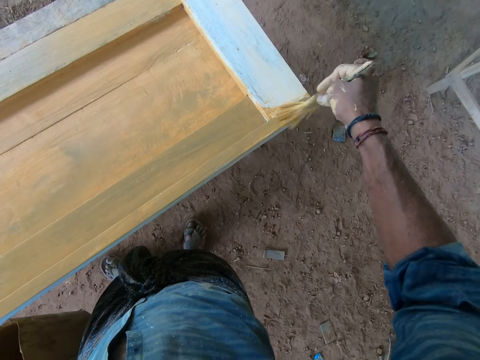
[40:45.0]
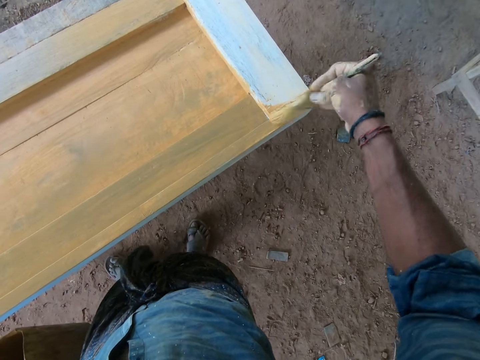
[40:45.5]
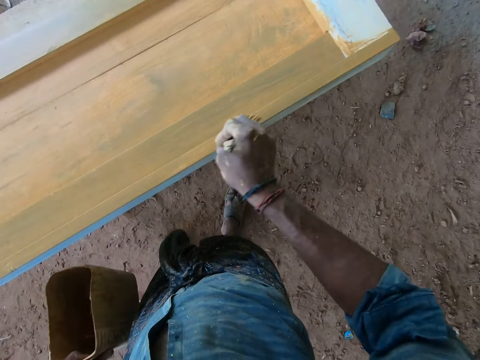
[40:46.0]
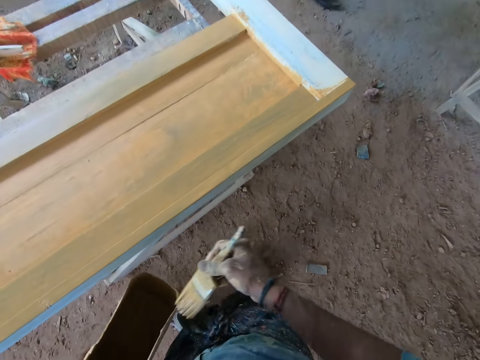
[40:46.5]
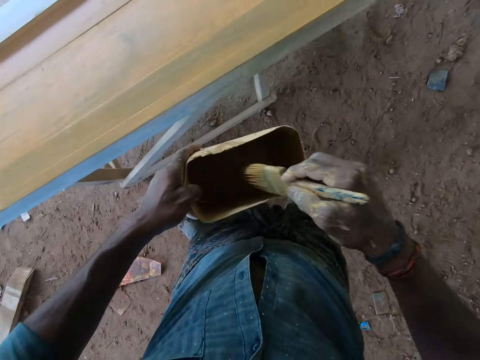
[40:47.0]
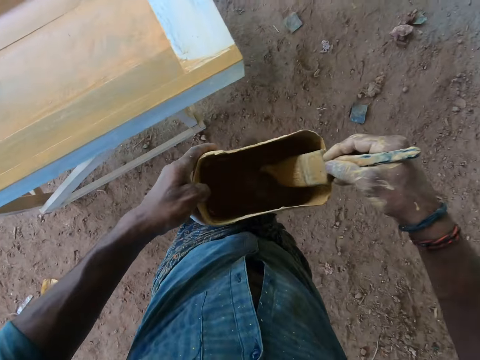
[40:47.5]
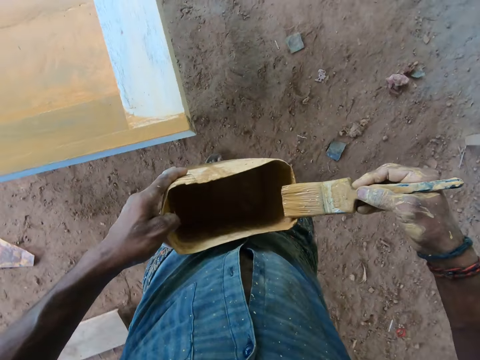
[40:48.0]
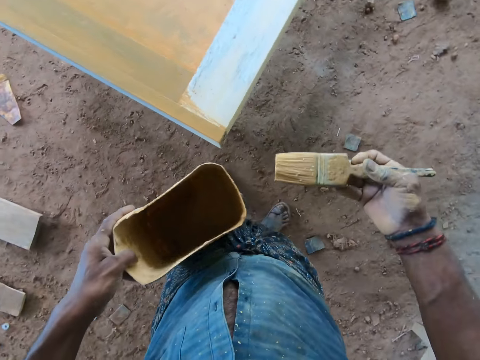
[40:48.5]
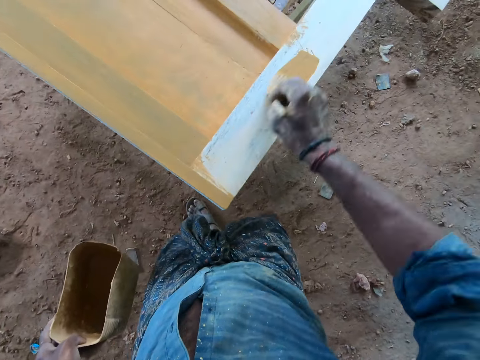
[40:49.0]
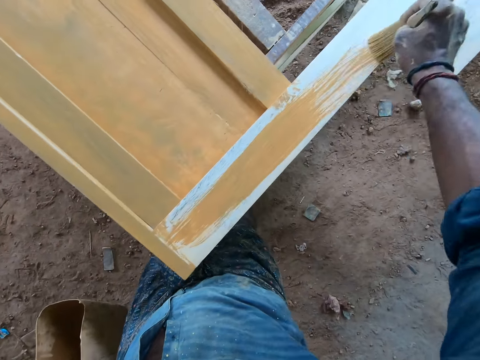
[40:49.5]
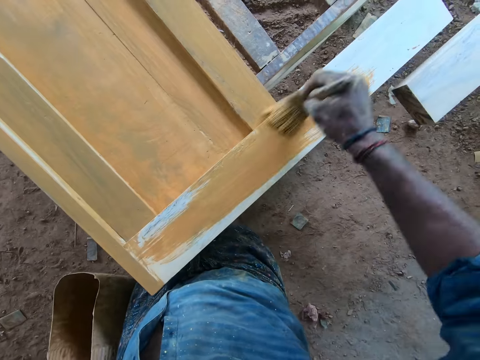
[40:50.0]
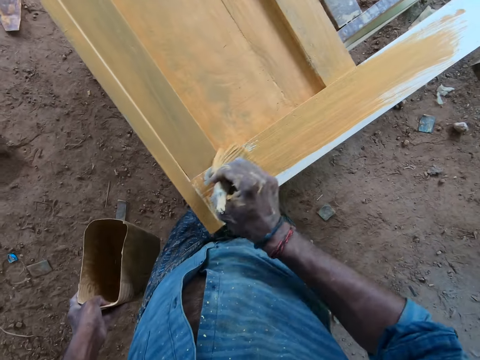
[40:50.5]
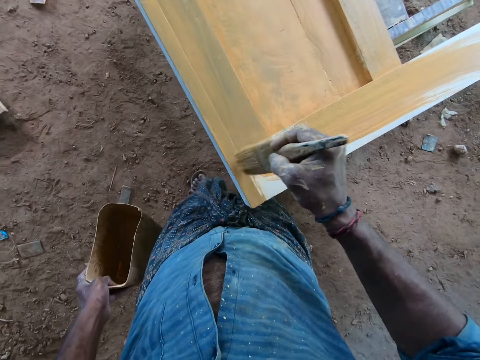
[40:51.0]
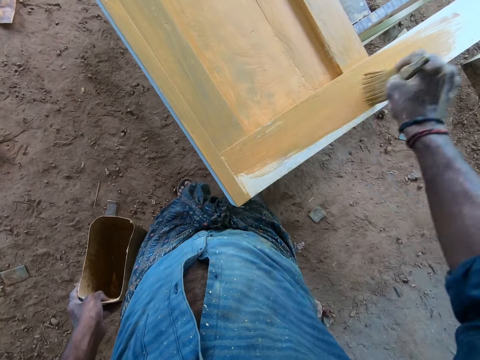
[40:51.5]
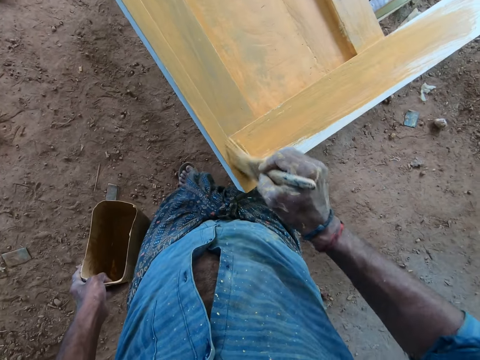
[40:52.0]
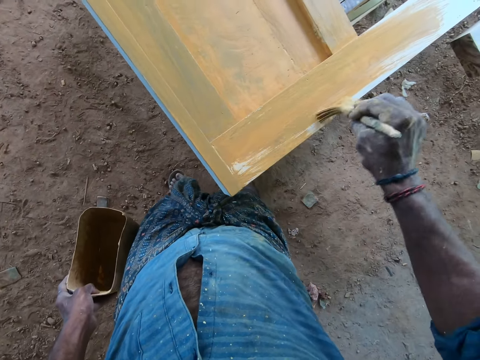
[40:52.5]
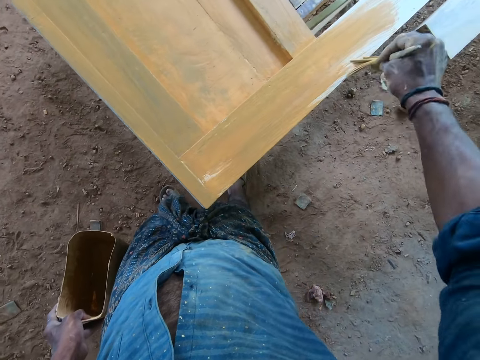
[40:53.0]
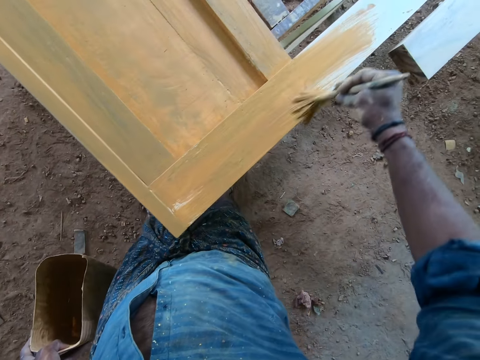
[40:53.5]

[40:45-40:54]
The camera wearer dips the paint brush into the bowl with his right hand. He scoops paint from the bowl with the paint brush in his right hand. He paints the plank with the paint brush in his right hand.

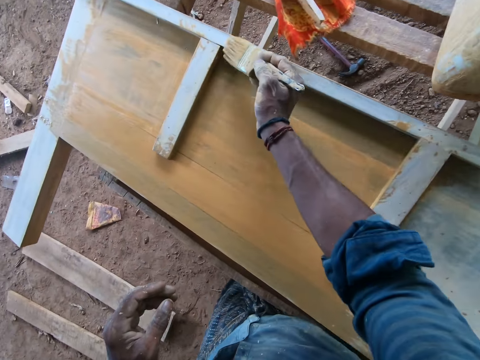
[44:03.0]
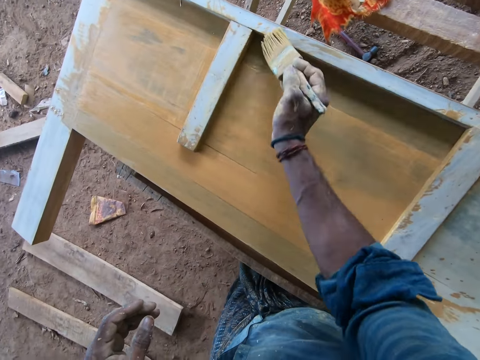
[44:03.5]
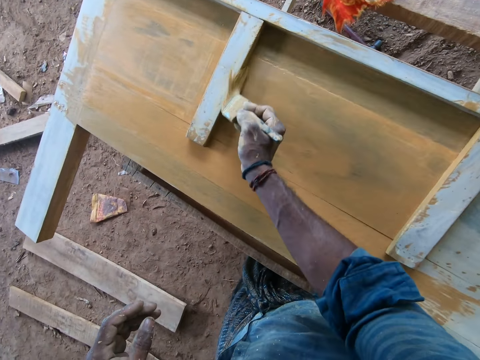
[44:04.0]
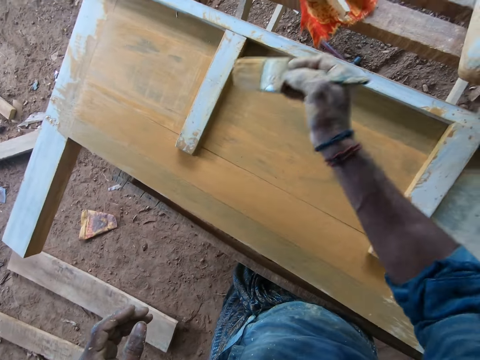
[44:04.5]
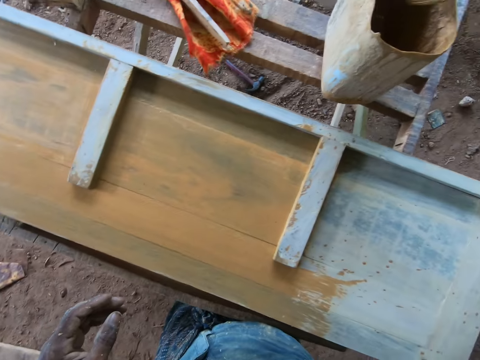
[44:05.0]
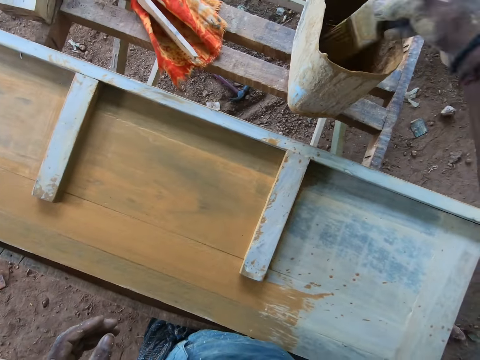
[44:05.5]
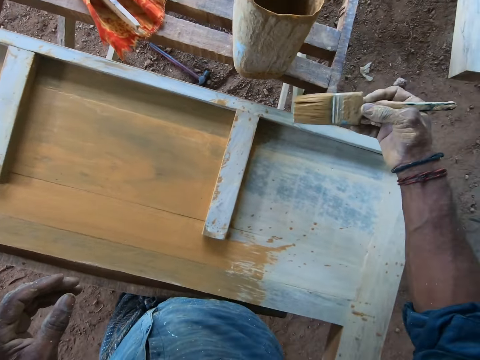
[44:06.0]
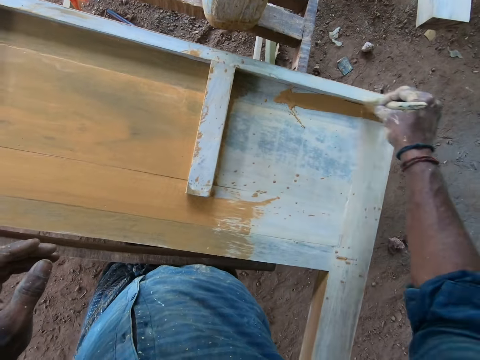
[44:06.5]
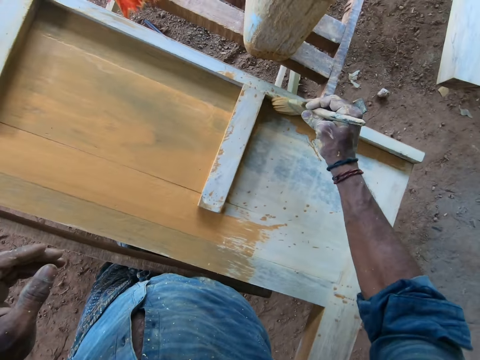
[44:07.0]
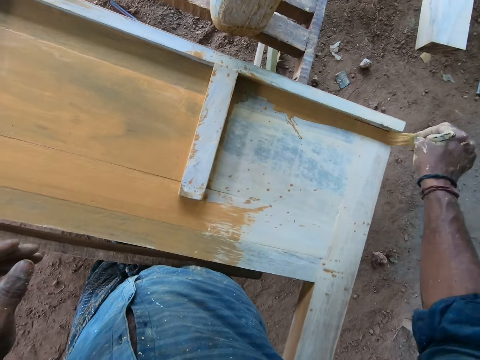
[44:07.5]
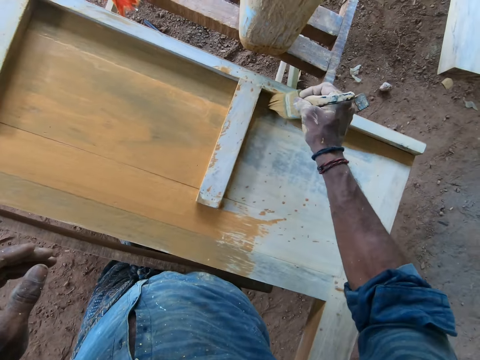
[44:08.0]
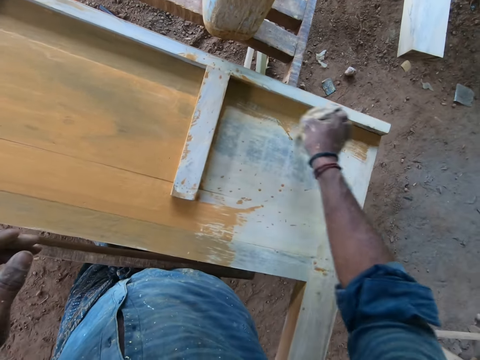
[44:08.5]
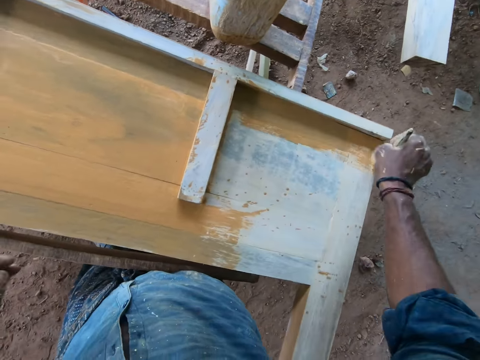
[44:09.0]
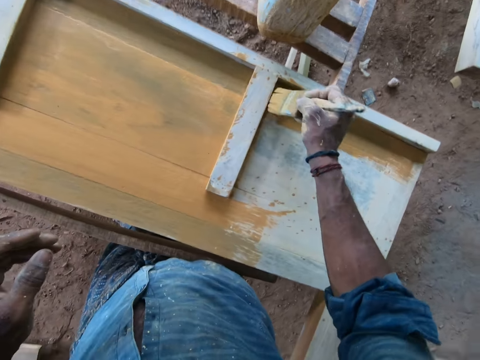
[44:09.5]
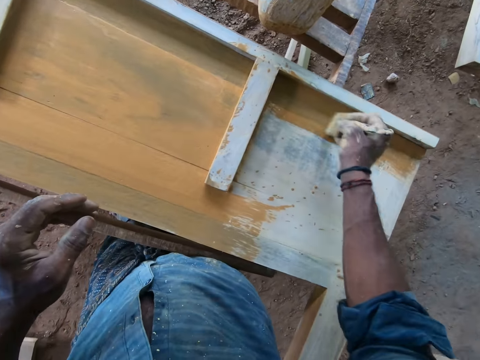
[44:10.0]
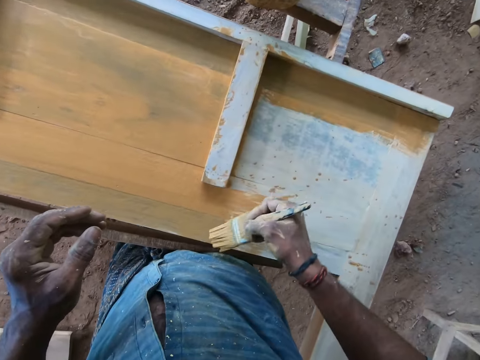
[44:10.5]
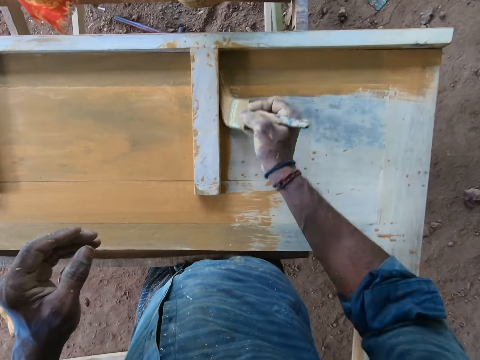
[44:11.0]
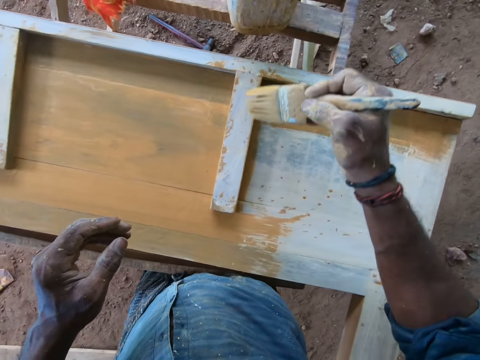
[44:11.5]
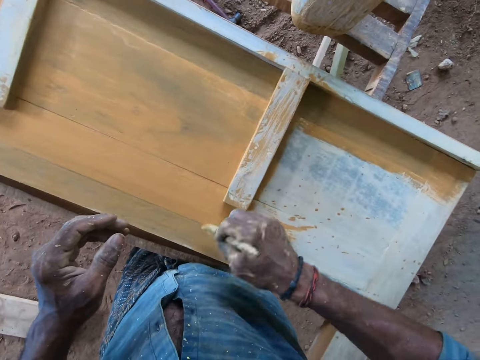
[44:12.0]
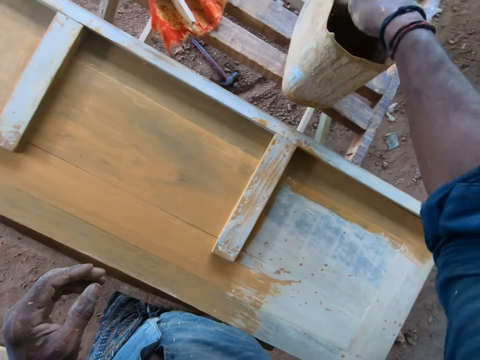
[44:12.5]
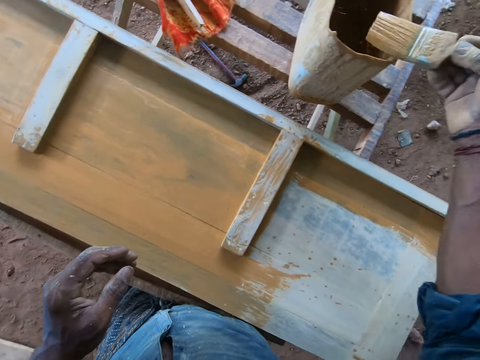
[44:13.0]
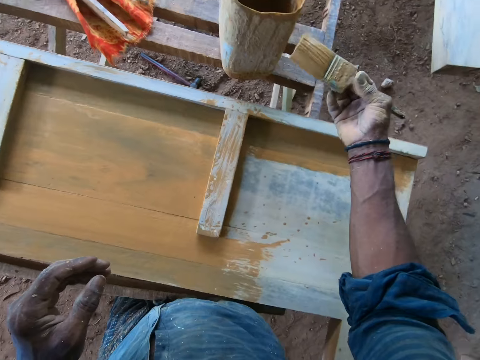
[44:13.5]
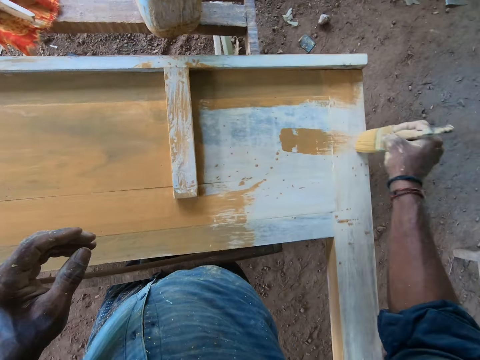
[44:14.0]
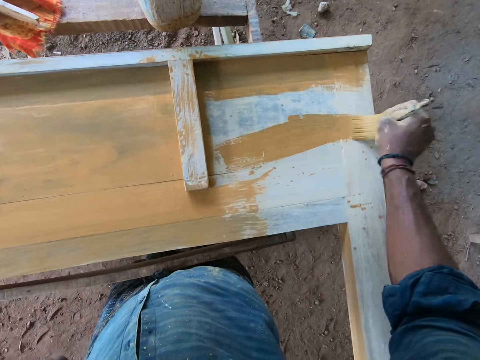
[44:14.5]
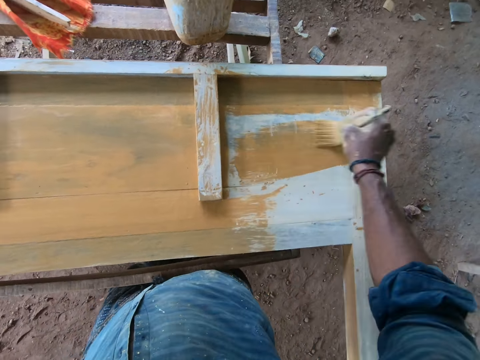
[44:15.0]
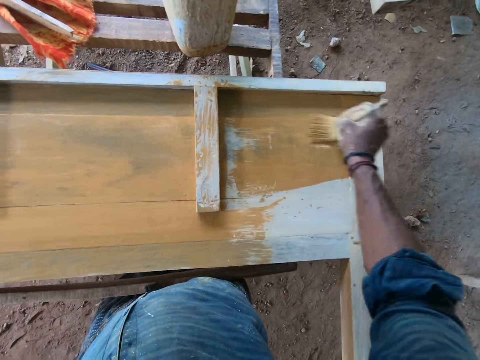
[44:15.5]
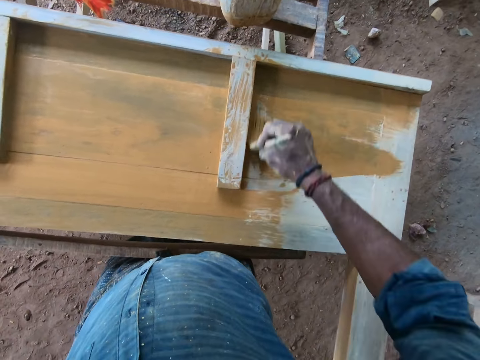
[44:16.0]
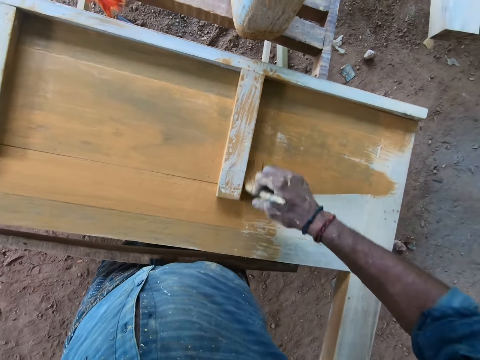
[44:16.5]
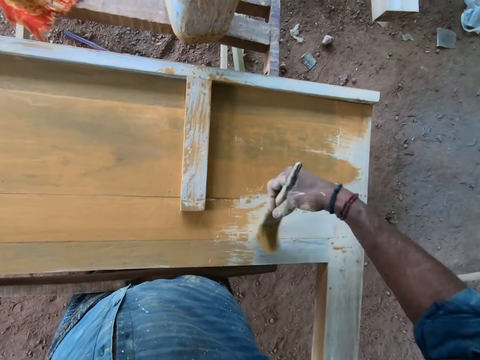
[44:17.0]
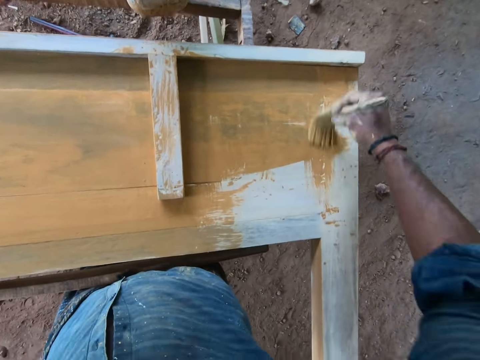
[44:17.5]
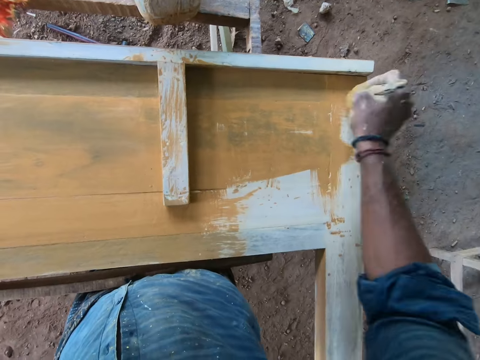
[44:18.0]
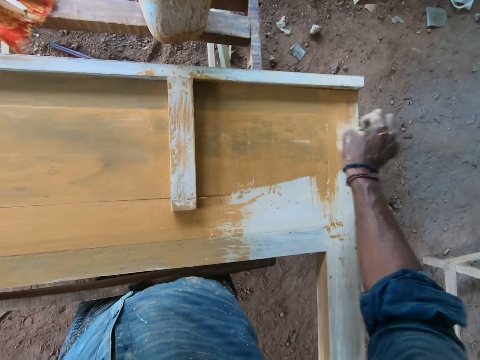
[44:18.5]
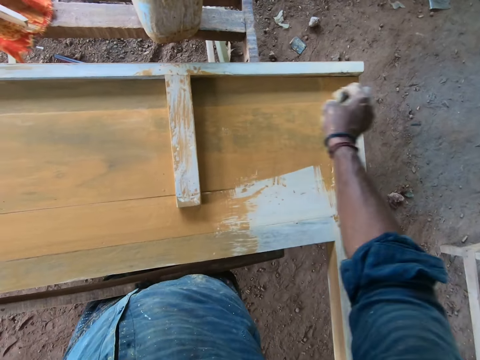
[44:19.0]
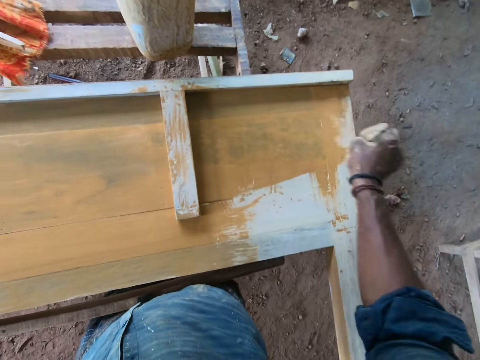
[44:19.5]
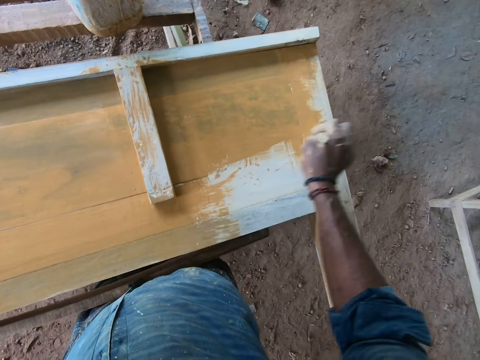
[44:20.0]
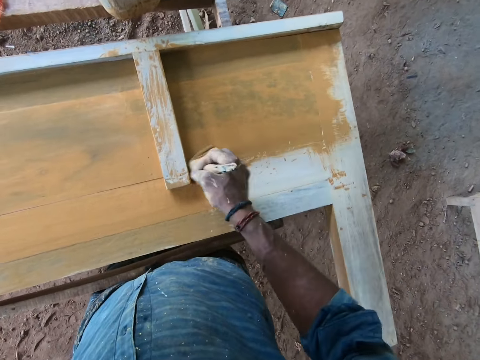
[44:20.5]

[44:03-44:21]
The camera wearer dips the paint brush into the bowl with his right hand. He scoops paint from the bowl with the paint brush in his right hand. He paints the plank with the paint brush in his right hand. He dips the paint brush into the bowl with his right hand. He scoops paint from the bowl with the paint brush in his right hand. He paints the plank with the paint brush in his right hand.
